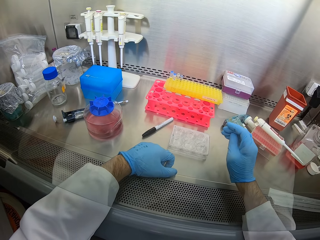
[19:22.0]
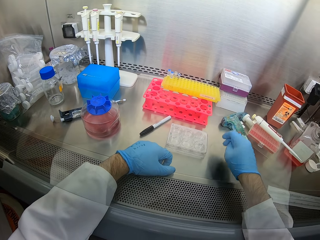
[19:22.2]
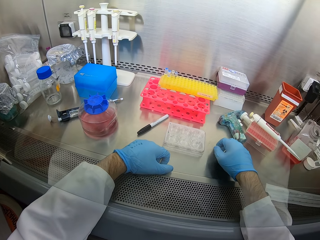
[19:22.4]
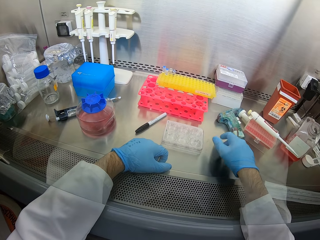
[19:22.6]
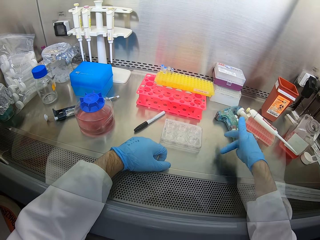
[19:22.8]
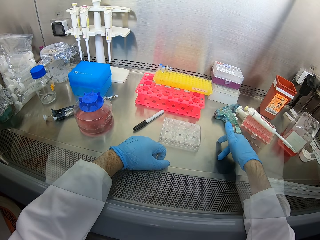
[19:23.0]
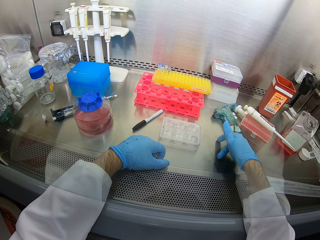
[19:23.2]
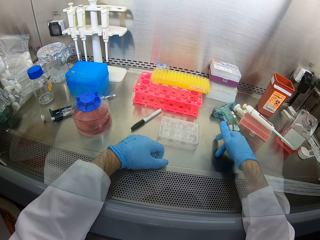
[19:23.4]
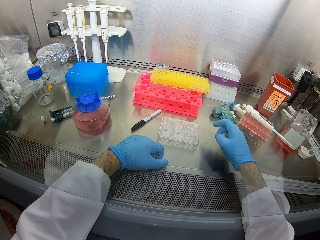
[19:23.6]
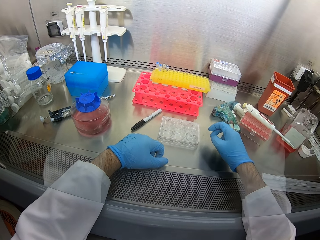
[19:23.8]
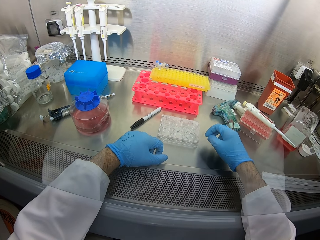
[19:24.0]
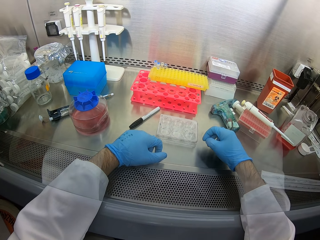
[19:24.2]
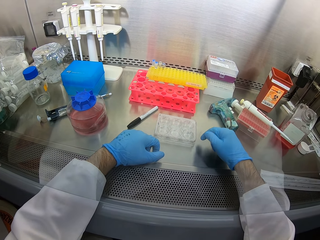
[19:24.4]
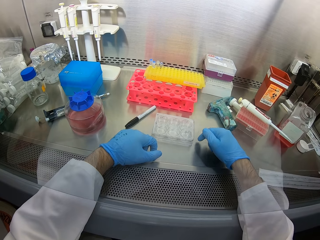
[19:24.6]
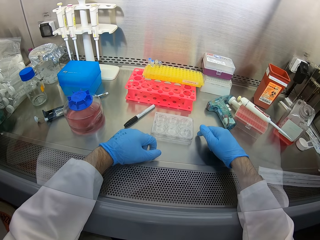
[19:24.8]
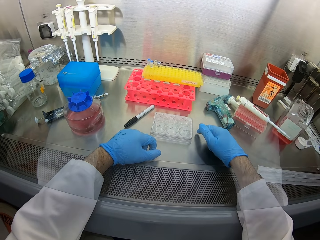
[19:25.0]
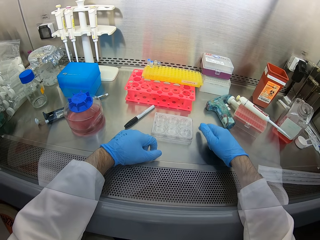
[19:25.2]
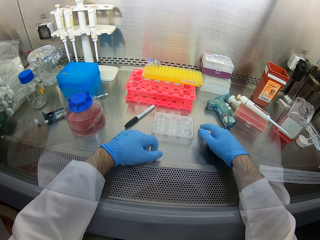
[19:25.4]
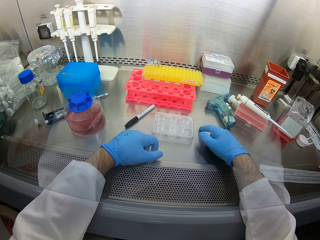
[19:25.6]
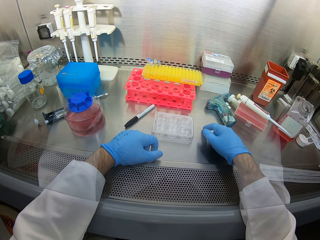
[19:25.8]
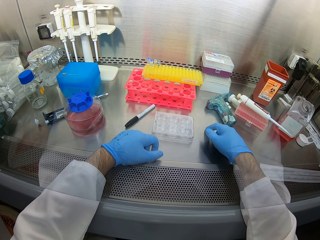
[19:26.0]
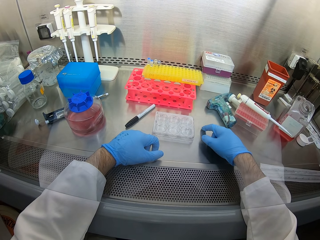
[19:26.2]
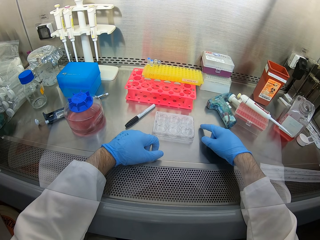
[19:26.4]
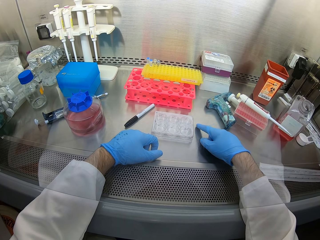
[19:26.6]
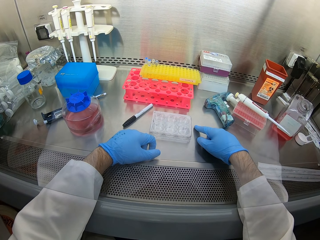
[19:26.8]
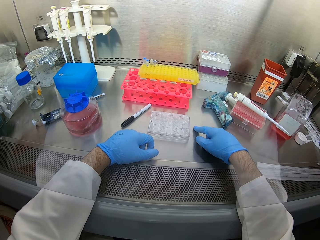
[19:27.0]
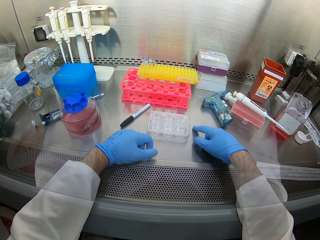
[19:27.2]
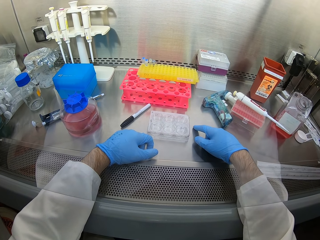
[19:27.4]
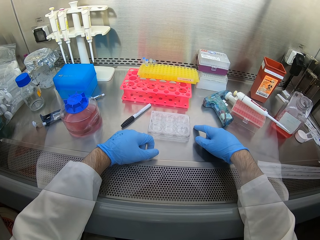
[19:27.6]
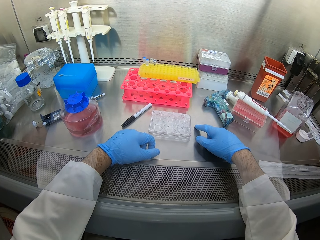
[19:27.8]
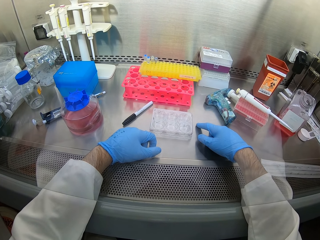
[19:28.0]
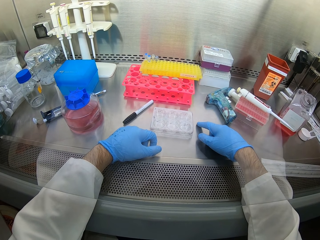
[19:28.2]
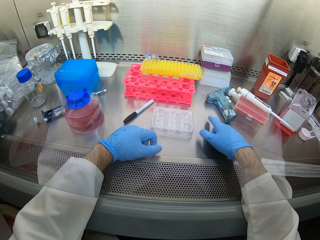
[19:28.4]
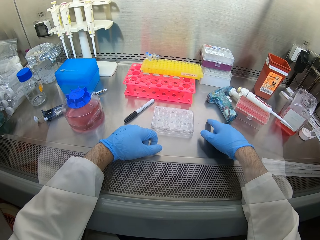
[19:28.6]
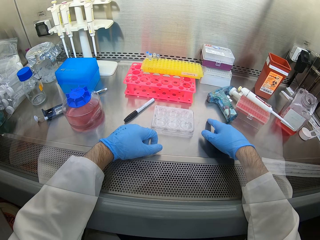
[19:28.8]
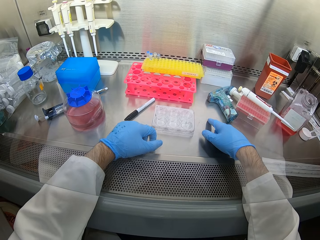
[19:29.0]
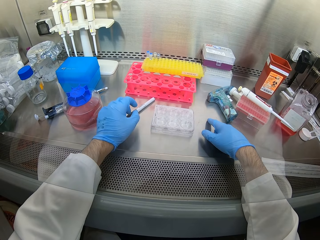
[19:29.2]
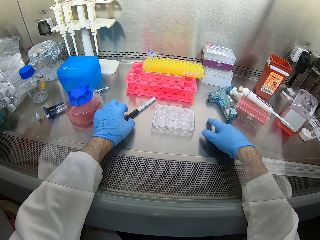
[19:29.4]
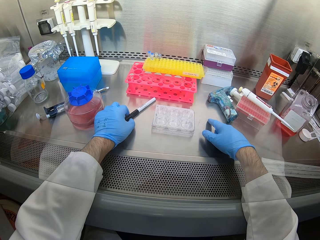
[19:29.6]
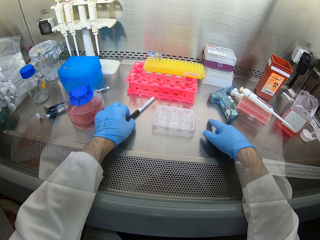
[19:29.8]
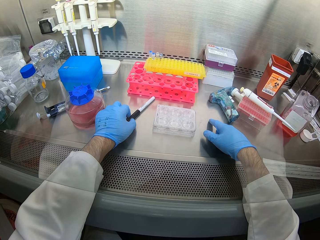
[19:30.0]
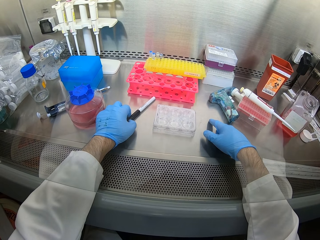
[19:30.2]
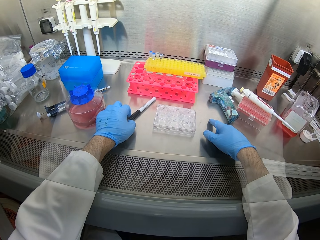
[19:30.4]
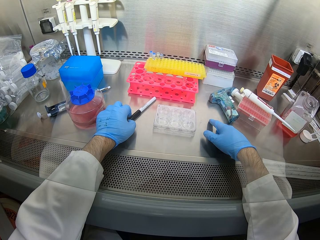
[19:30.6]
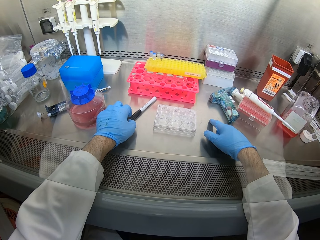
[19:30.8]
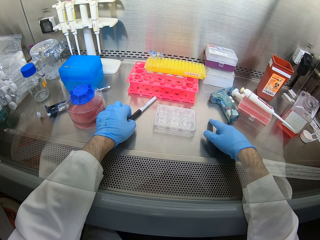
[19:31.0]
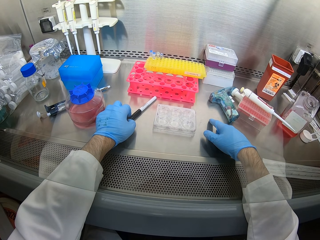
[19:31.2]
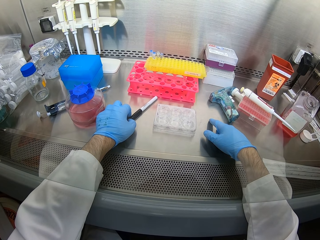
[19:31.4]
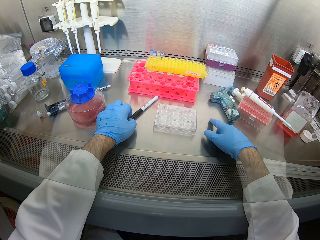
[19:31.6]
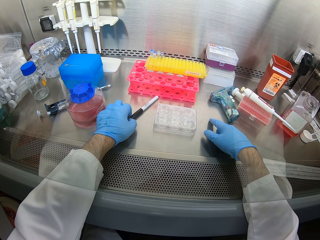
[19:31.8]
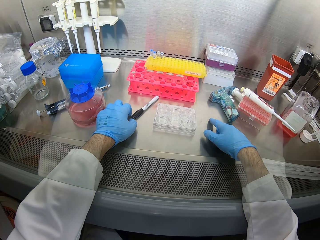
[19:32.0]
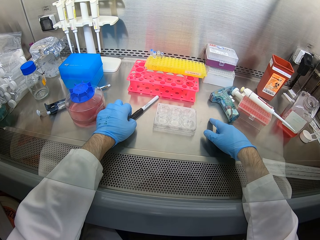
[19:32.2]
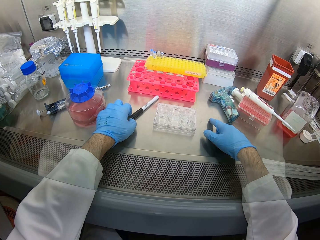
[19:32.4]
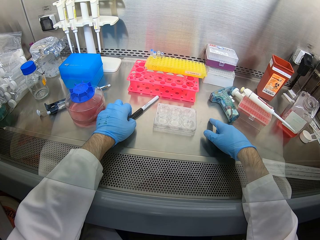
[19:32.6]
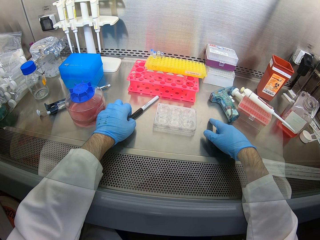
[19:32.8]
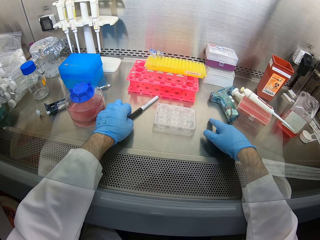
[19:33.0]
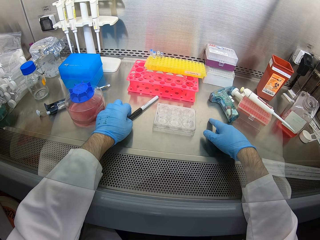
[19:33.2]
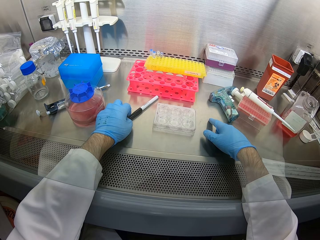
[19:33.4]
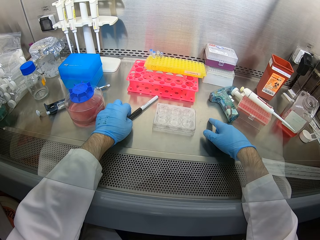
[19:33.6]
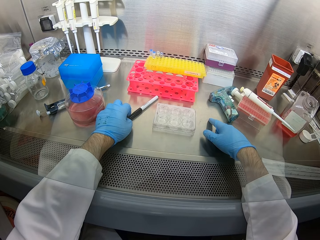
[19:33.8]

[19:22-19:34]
The camera wearer looks around. They touch the pen. They look around.

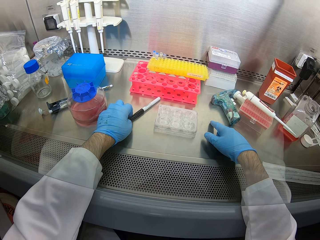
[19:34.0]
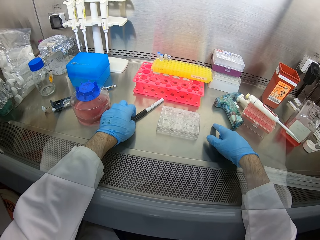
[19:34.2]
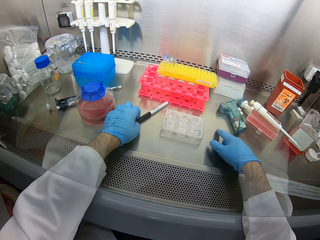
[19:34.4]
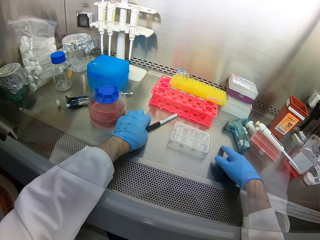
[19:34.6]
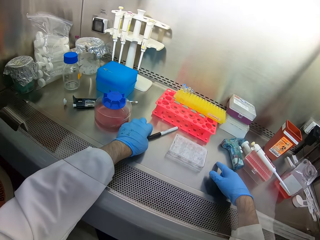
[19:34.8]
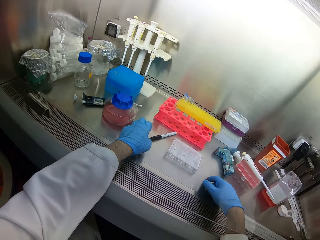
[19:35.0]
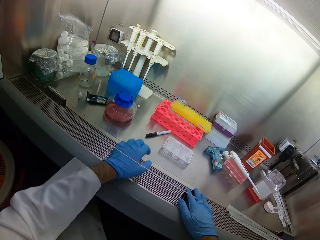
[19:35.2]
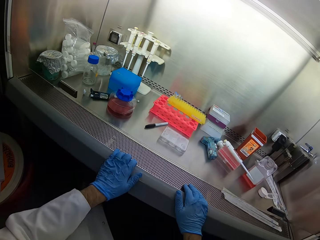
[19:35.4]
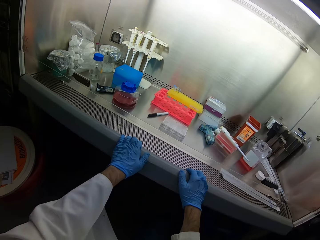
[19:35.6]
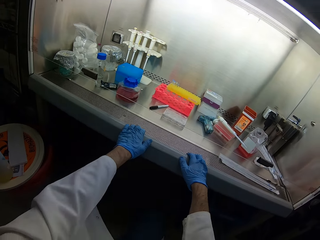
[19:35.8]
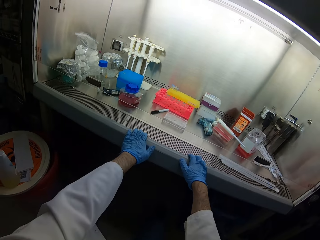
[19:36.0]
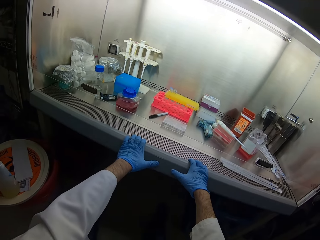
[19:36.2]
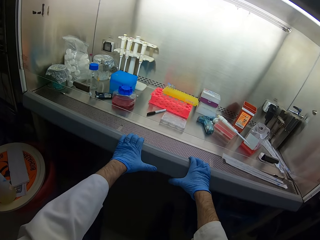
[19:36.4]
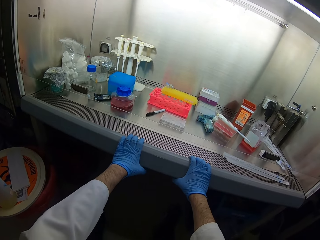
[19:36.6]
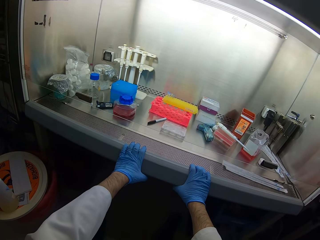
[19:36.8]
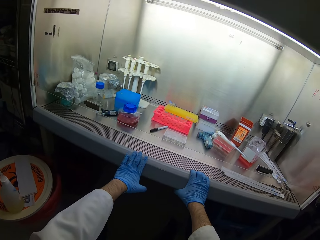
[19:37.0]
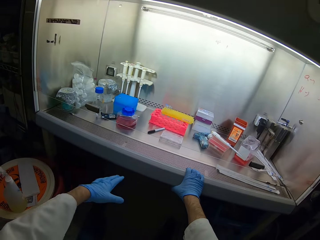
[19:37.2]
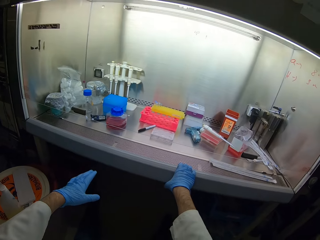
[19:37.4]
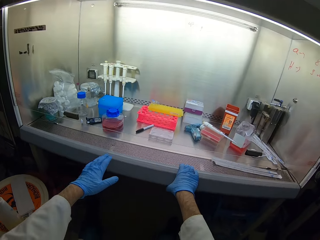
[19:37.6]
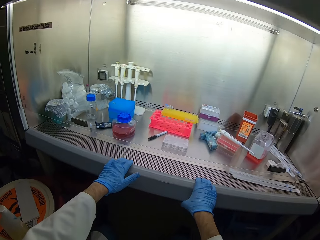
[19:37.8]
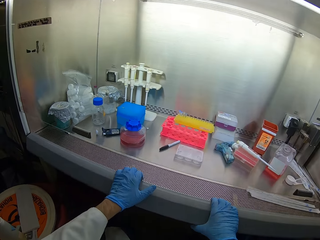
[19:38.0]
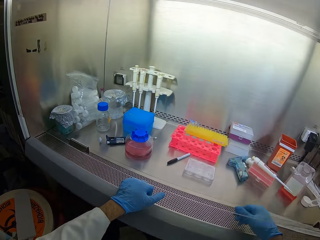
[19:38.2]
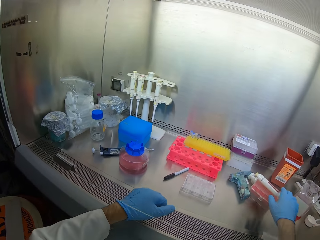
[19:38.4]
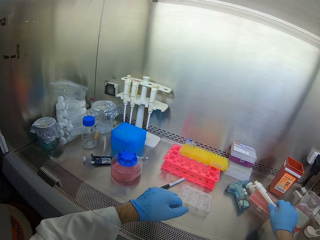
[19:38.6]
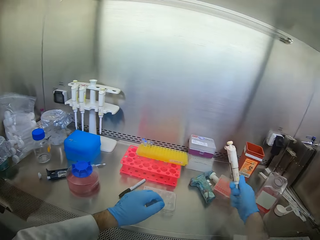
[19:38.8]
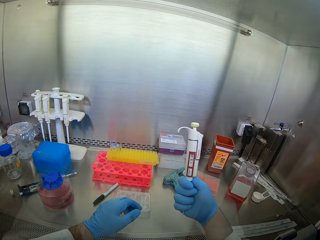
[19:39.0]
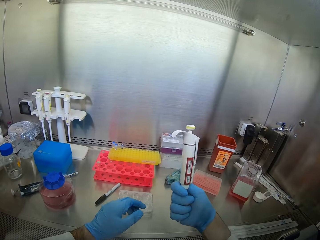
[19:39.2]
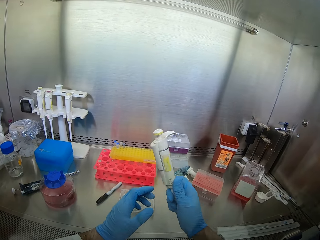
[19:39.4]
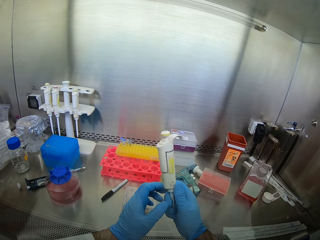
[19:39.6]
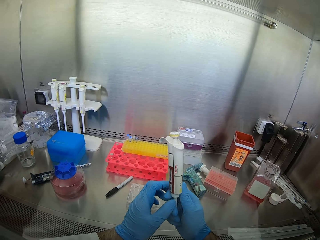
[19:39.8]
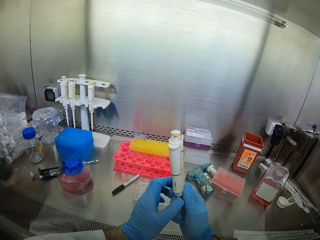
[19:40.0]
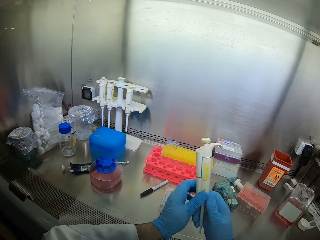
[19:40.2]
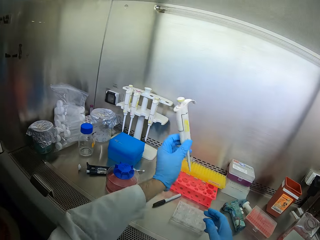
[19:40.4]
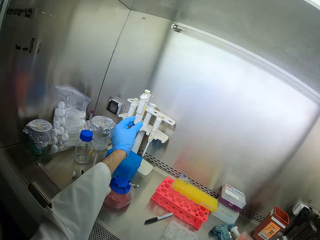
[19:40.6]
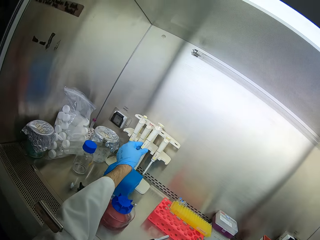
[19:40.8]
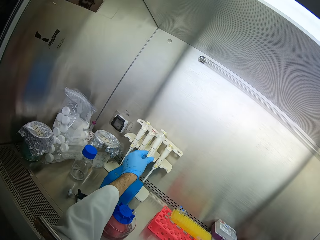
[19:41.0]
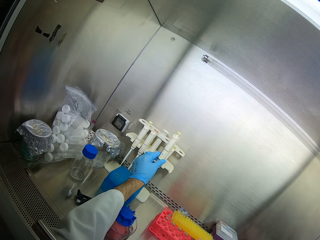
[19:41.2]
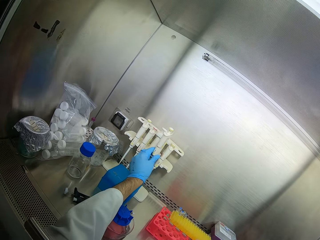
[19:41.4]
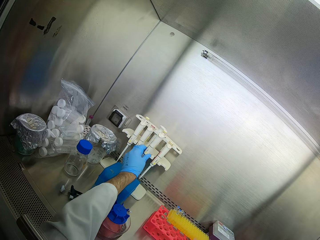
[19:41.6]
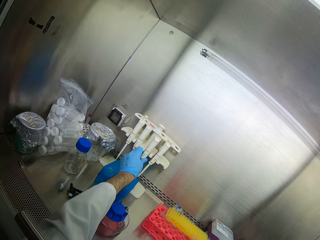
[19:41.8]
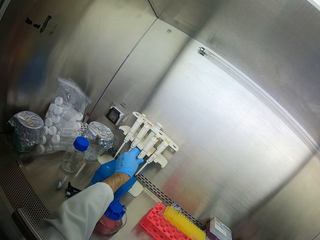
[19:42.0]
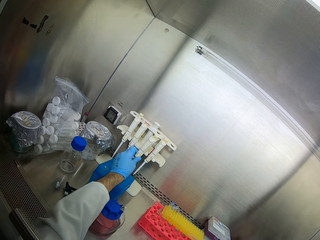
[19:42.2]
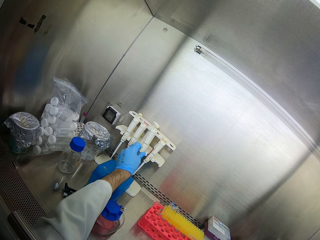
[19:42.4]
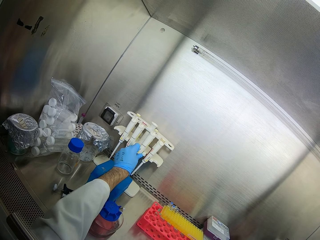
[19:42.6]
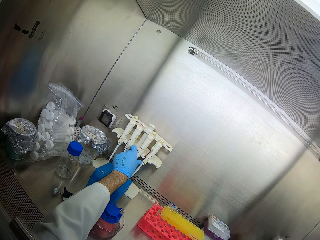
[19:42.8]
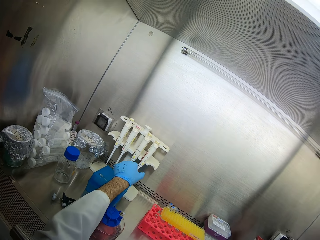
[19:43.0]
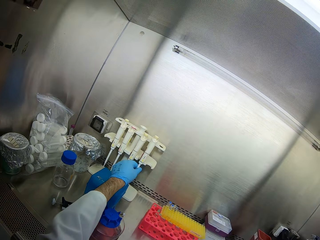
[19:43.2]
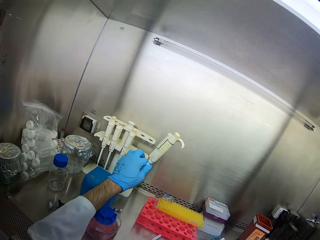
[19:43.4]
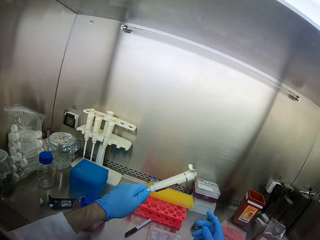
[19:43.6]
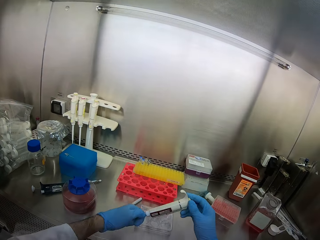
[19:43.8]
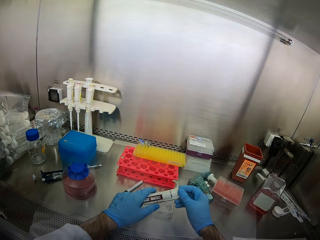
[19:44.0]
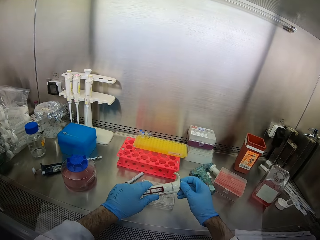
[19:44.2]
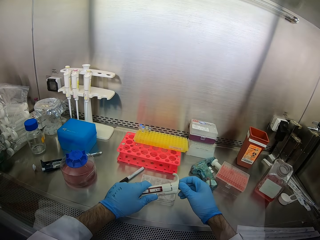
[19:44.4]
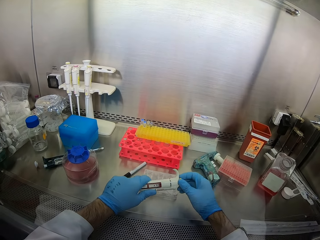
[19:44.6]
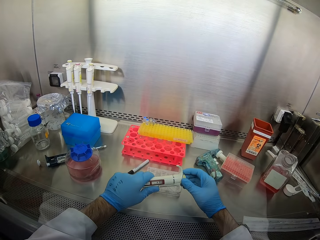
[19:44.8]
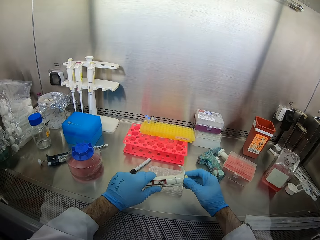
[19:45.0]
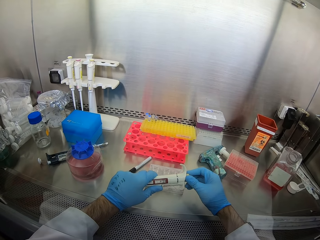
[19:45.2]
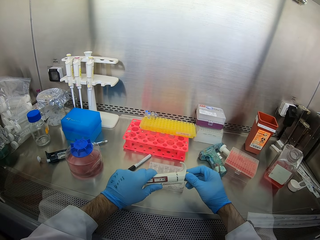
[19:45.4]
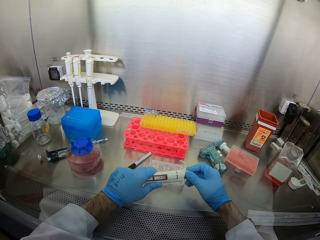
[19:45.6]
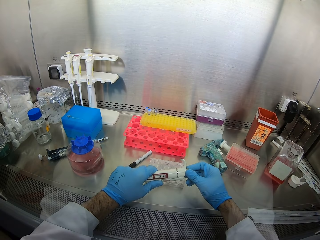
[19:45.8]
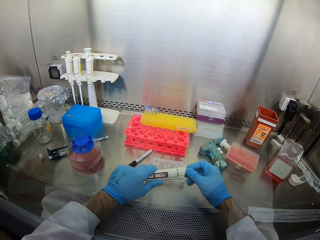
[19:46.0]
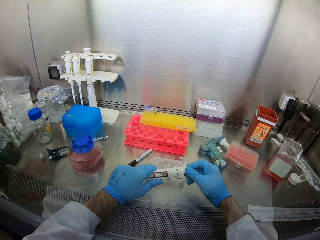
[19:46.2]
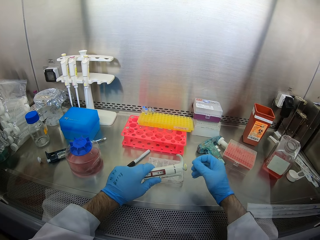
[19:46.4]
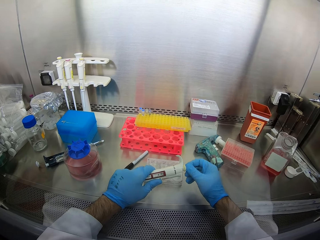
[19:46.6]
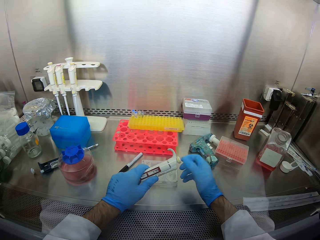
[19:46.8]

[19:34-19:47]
The camera wearer swings with the chair. They move back. They look around. They pick up a water gun. They look at something. They place the water gun on the rack. They pick up the water gun. They look at something.
